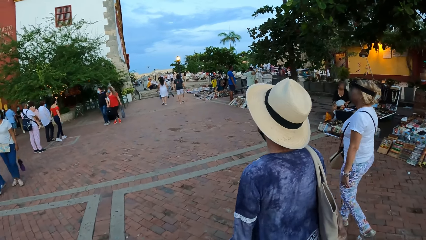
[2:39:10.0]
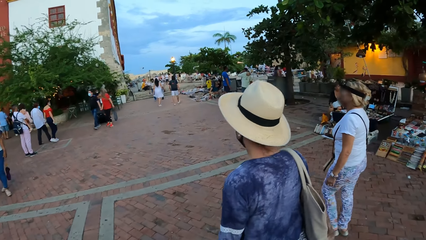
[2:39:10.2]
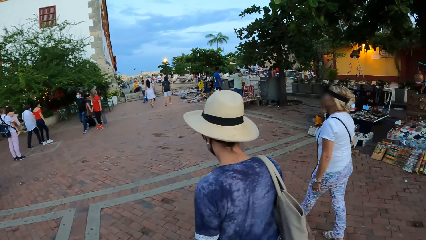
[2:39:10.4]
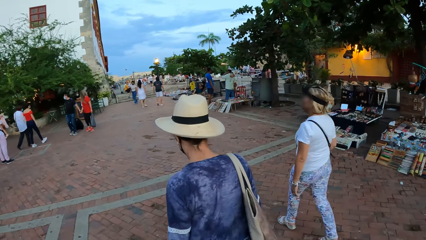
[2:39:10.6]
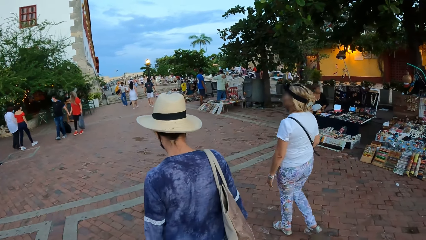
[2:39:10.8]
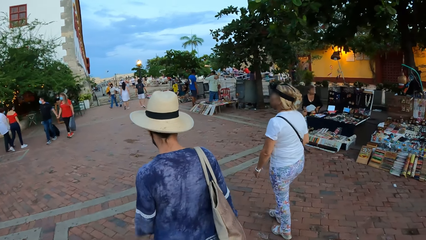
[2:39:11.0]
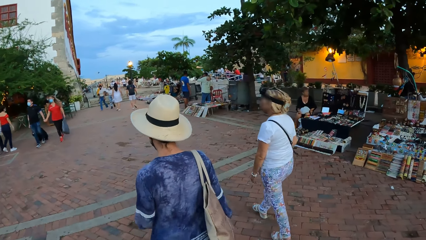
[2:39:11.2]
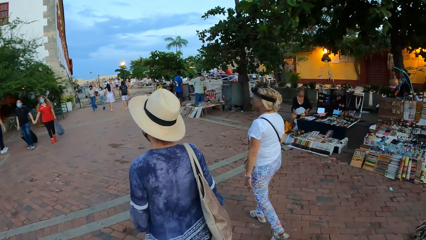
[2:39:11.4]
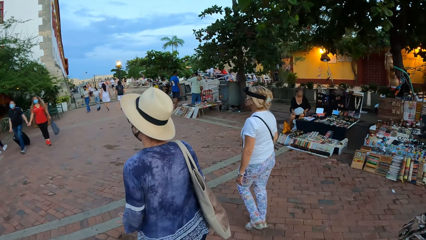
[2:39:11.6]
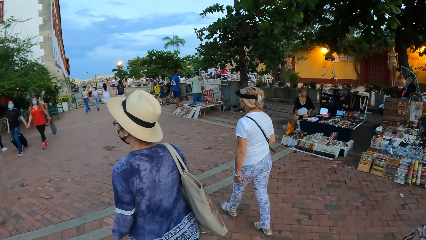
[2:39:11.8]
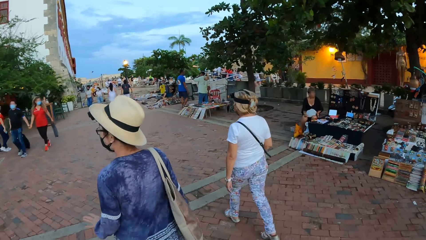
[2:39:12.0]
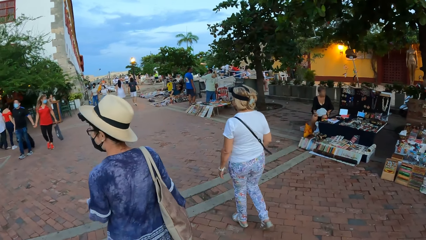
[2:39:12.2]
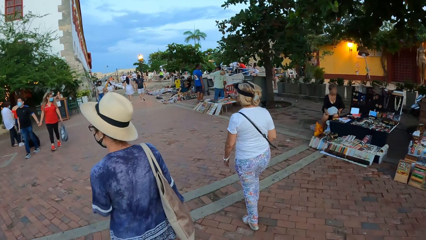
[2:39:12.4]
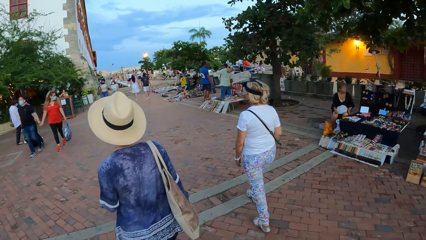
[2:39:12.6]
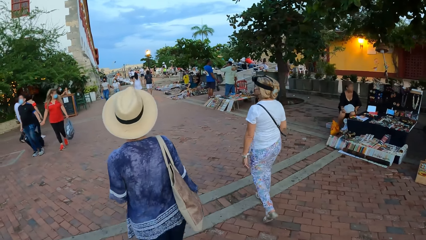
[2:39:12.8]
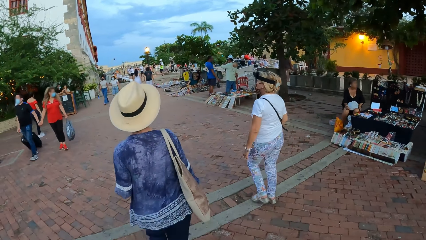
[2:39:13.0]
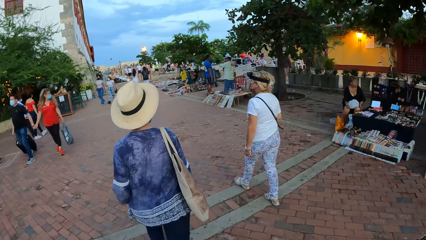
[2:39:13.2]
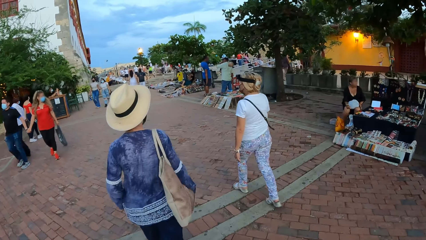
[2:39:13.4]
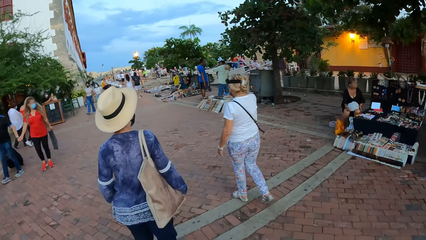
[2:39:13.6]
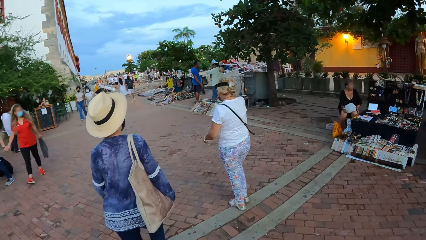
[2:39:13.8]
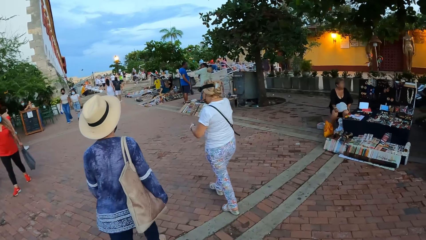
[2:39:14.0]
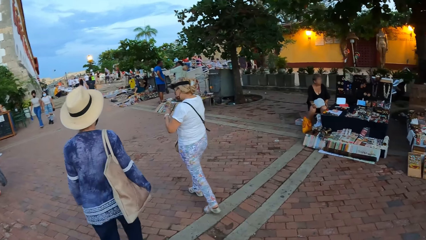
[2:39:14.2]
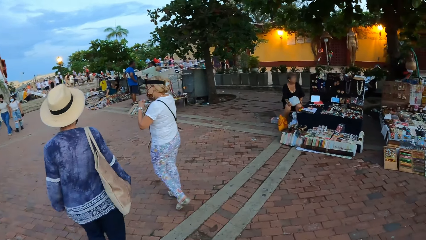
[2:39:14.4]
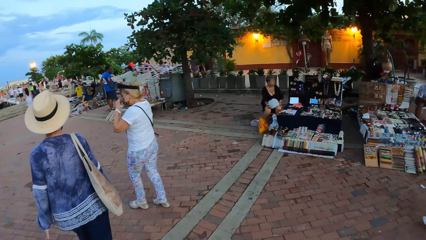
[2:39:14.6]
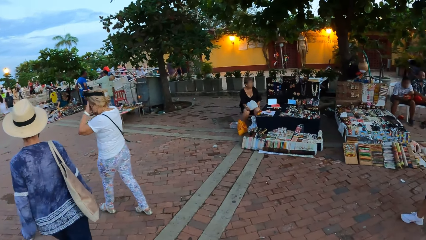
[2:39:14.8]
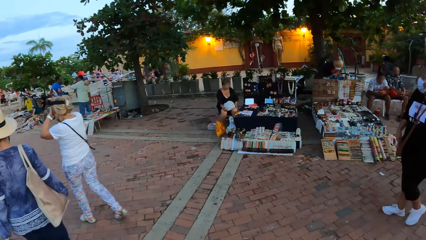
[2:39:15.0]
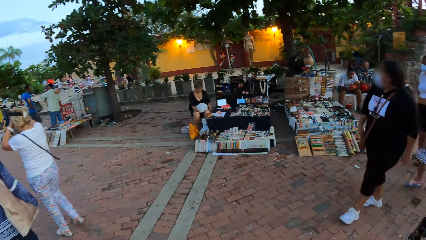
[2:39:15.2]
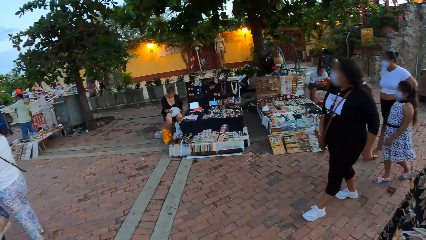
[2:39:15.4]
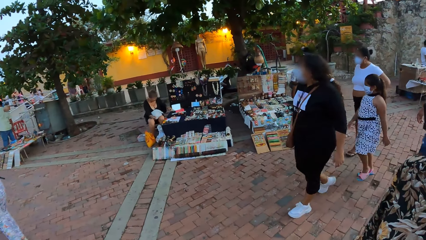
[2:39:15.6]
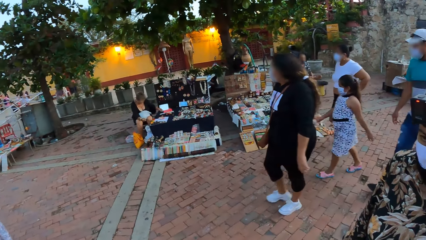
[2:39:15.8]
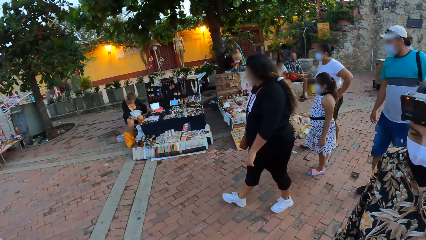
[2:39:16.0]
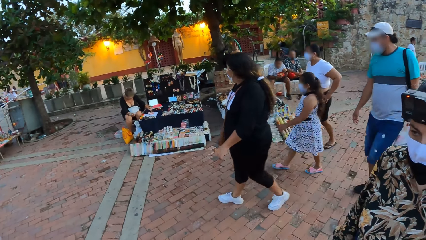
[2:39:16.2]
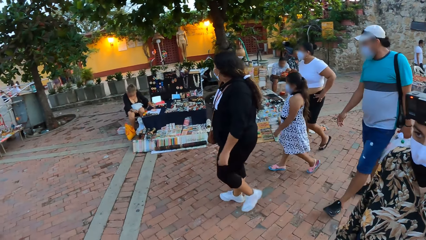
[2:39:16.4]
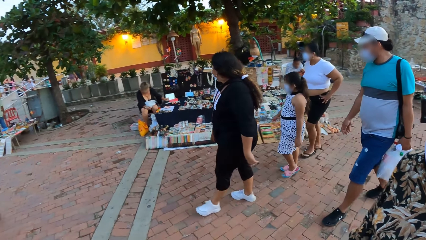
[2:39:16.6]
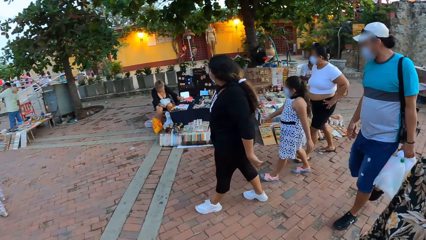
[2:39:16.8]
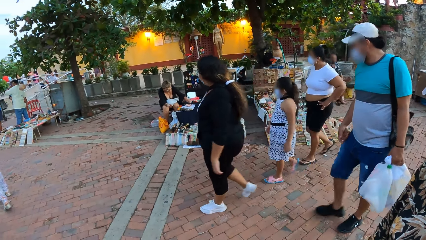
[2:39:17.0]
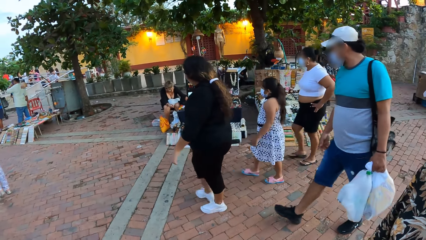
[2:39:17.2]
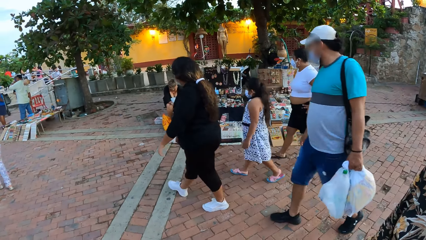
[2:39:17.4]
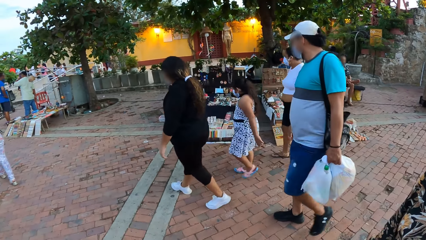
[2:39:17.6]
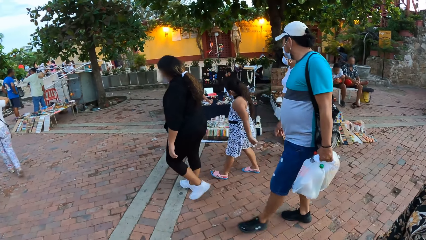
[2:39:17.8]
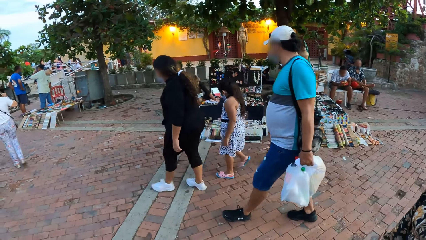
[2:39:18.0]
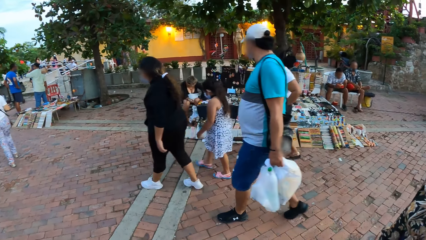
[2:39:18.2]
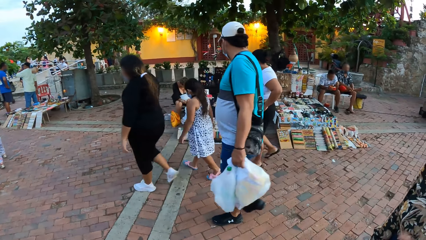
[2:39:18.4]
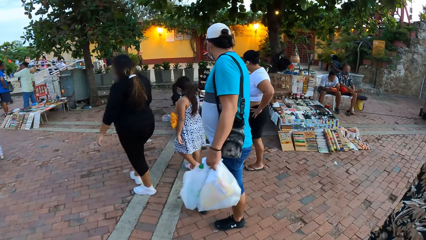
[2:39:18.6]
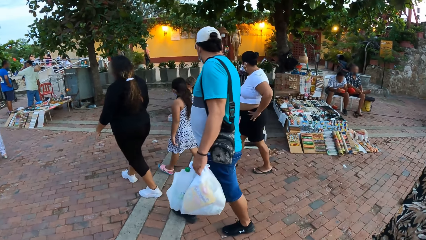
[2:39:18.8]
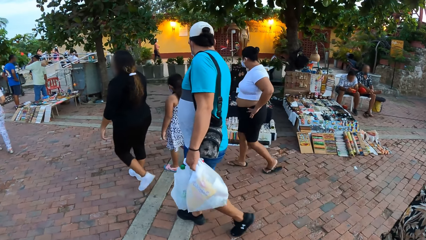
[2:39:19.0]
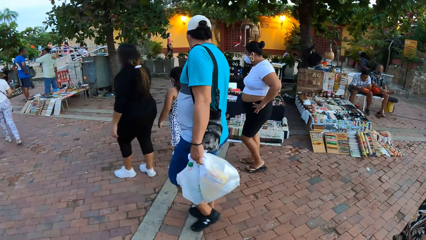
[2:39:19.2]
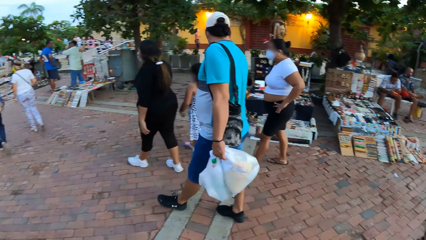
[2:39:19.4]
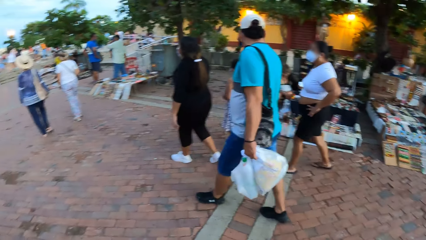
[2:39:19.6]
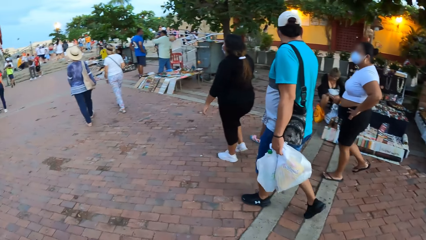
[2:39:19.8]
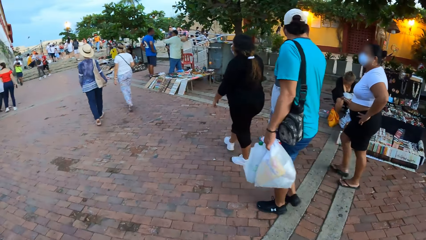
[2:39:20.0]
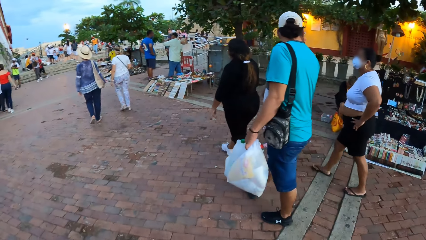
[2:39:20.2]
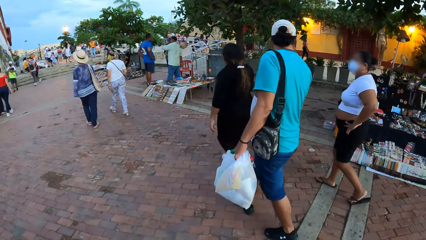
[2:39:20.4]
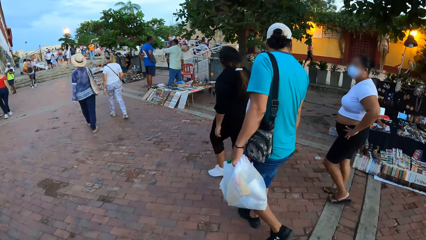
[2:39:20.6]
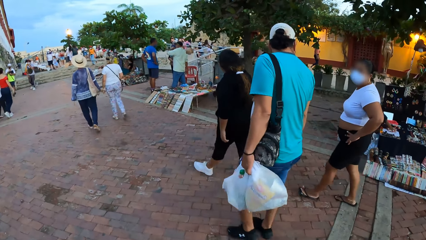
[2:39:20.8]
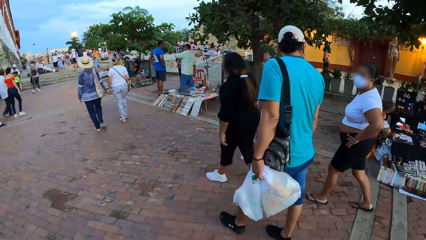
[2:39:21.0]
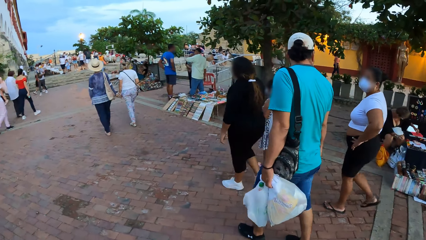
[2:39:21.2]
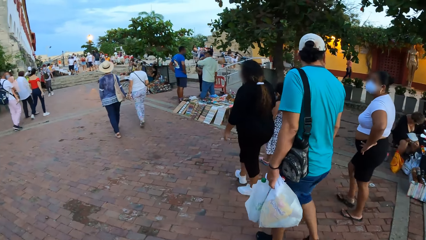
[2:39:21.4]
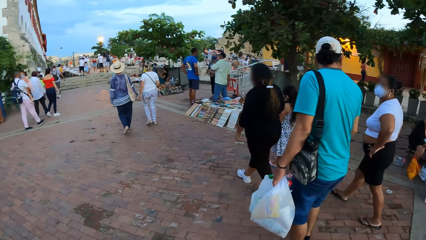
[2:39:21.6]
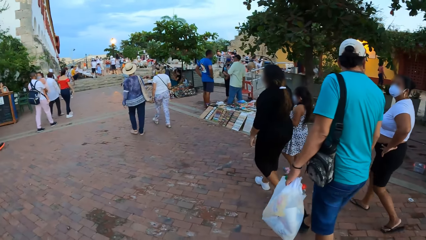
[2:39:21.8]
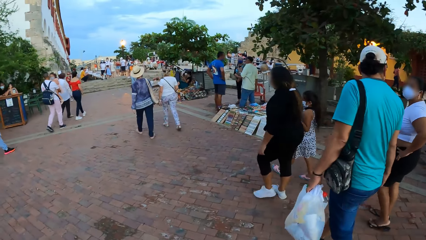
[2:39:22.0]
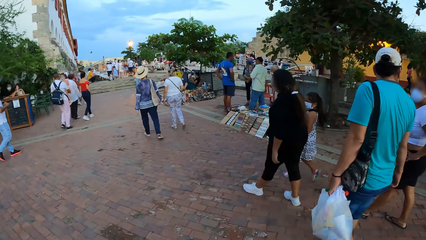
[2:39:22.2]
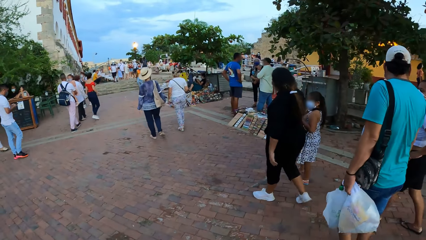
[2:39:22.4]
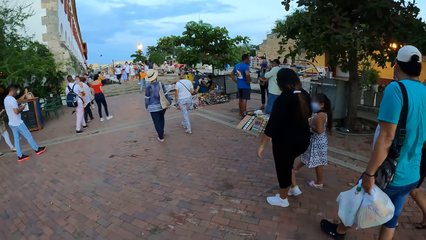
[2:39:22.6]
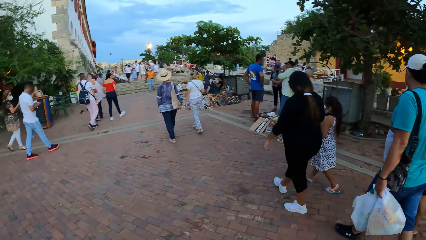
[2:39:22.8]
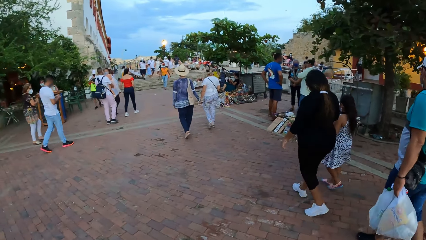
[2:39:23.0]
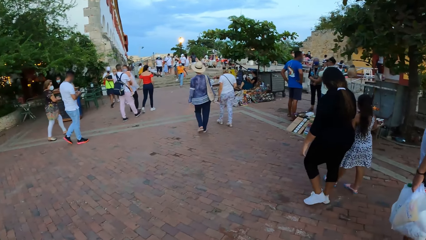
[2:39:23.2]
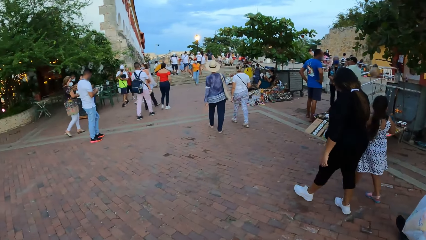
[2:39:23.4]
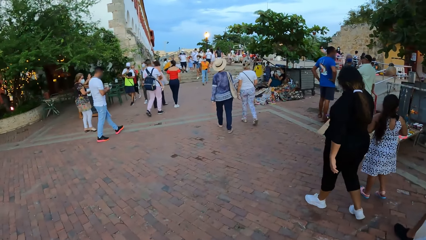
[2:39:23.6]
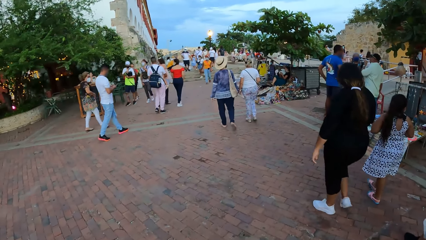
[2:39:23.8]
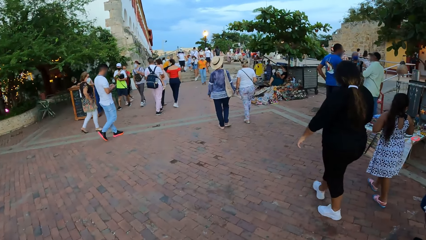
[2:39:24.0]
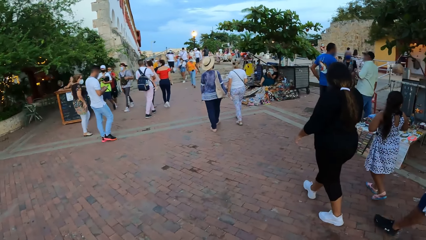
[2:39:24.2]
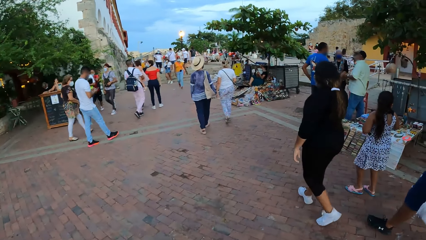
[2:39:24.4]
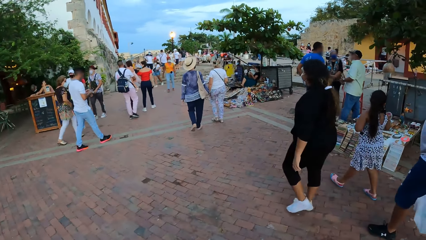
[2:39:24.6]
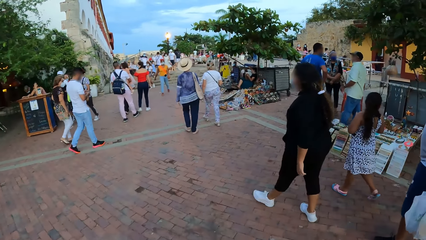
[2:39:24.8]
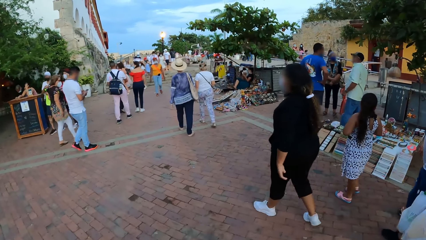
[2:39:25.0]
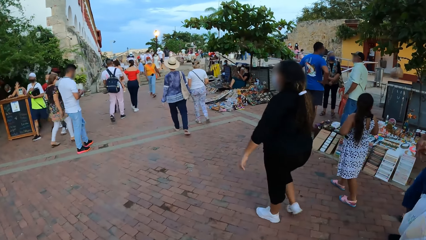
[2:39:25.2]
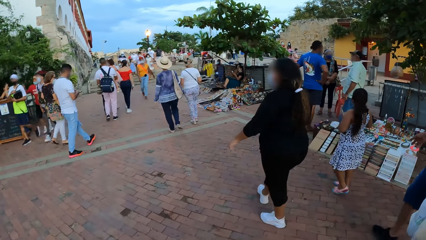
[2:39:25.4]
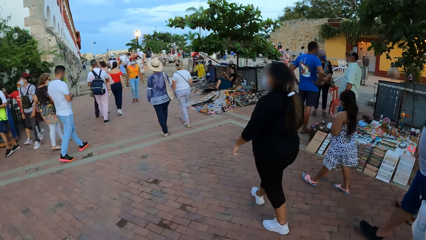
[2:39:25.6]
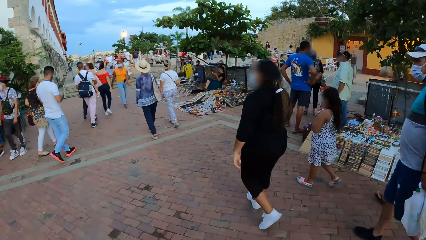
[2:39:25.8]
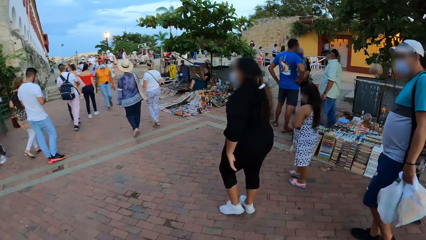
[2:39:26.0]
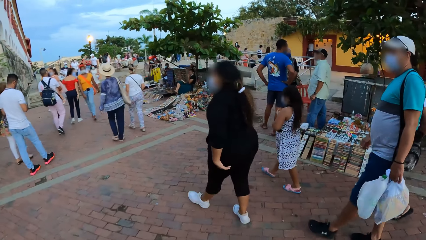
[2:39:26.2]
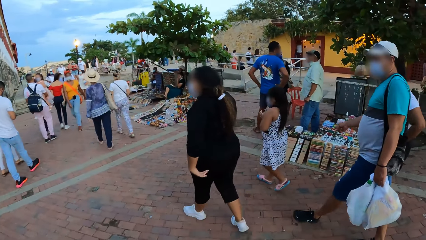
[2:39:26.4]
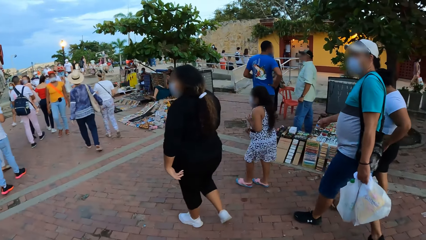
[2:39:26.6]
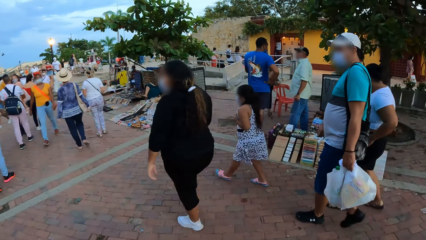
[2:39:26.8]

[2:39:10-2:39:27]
The camera wearer looks around. A woman, a man, a girl and another woman walk past the camera wearer. The second woman converses with the man. Another man operates a phone in his hands.
